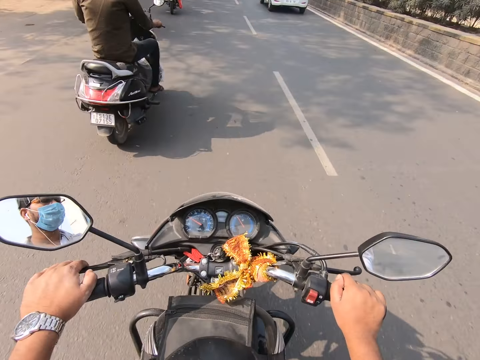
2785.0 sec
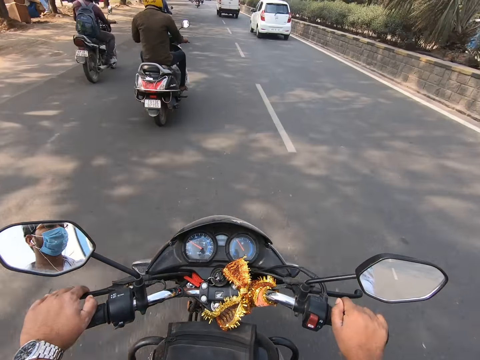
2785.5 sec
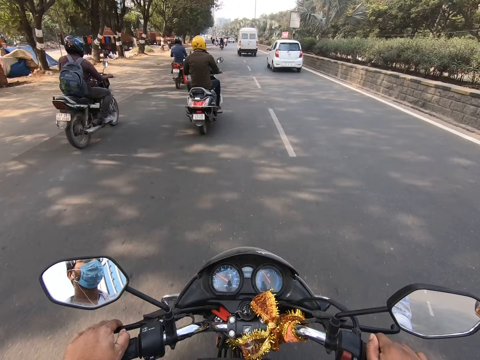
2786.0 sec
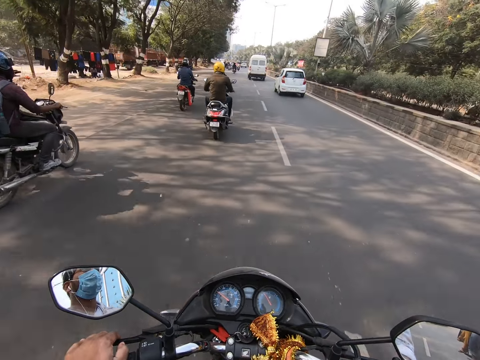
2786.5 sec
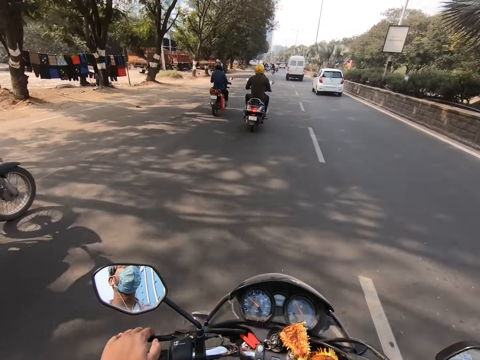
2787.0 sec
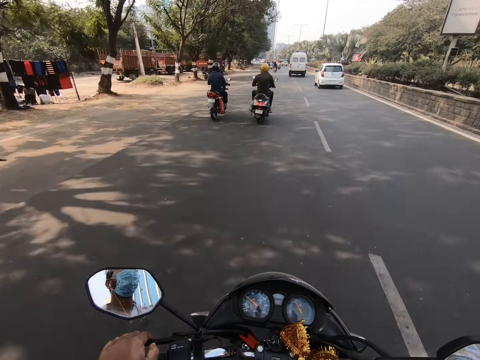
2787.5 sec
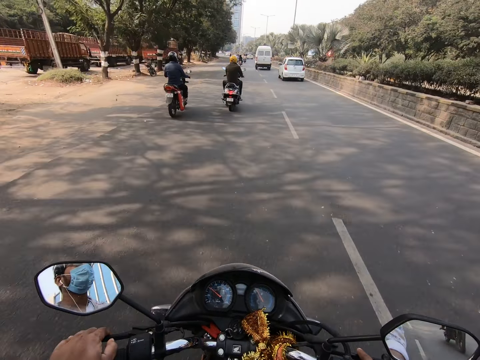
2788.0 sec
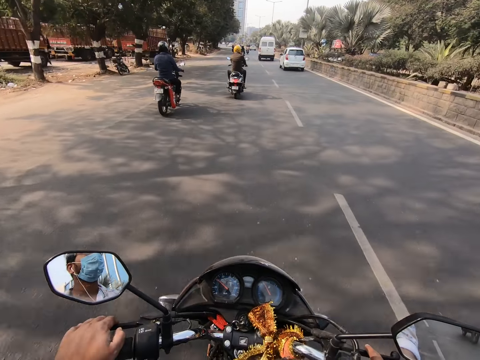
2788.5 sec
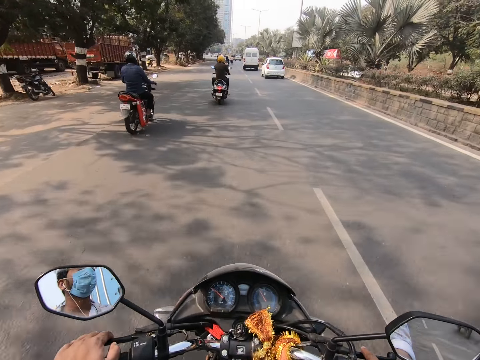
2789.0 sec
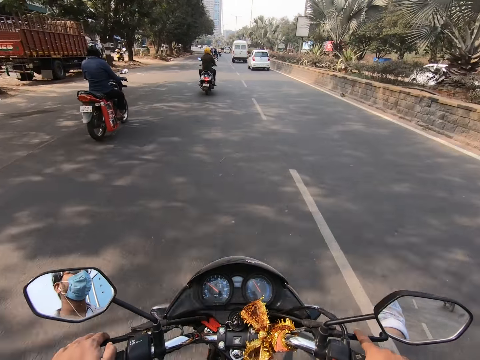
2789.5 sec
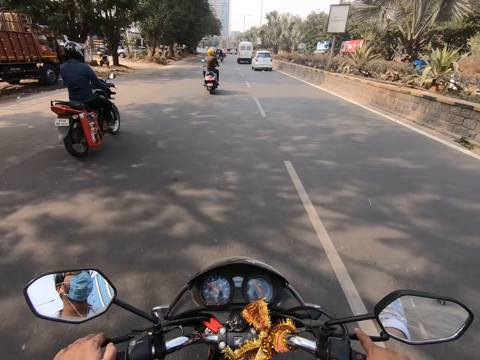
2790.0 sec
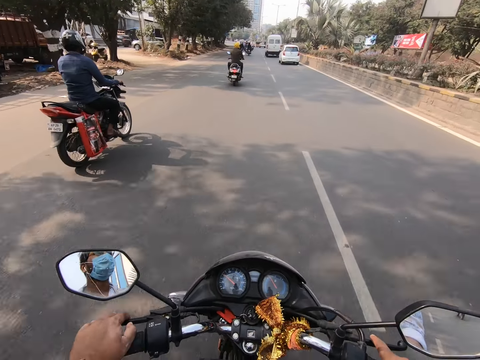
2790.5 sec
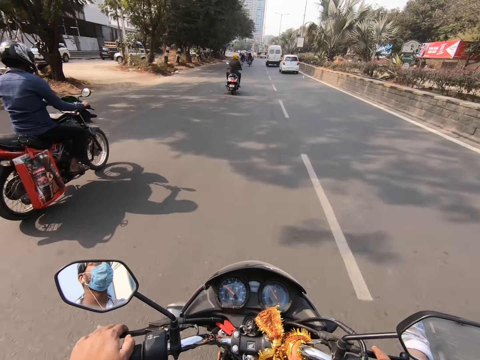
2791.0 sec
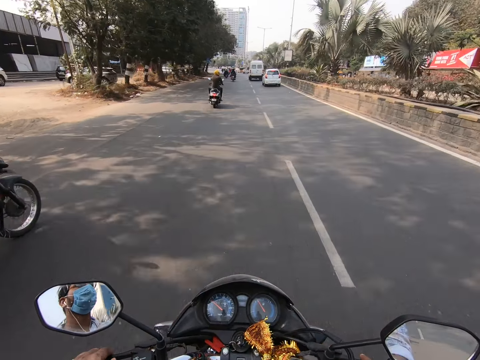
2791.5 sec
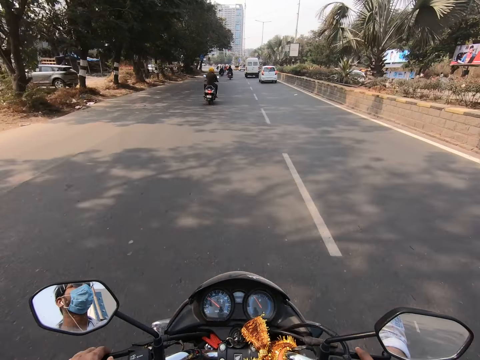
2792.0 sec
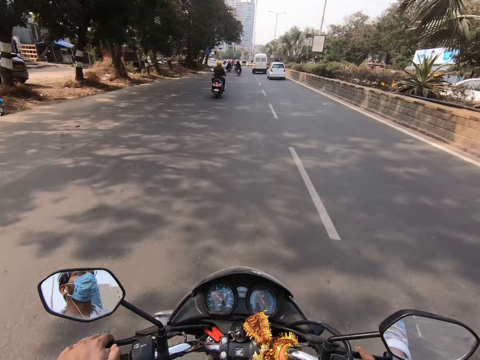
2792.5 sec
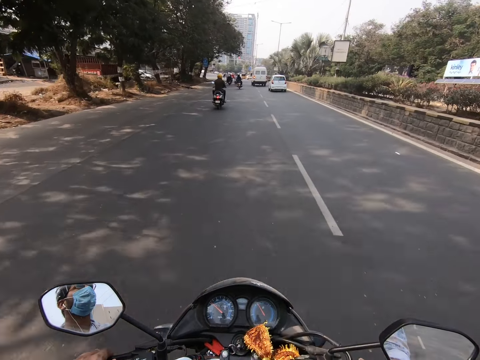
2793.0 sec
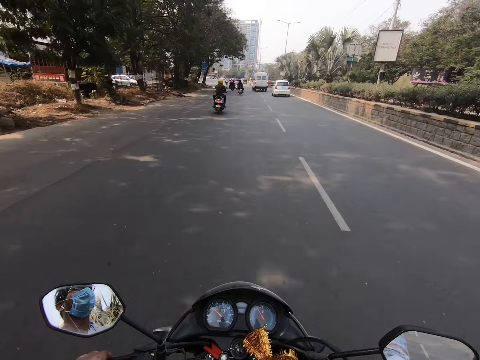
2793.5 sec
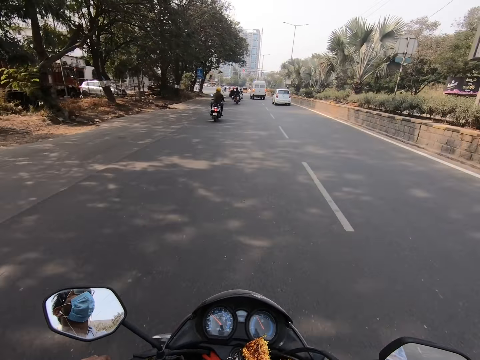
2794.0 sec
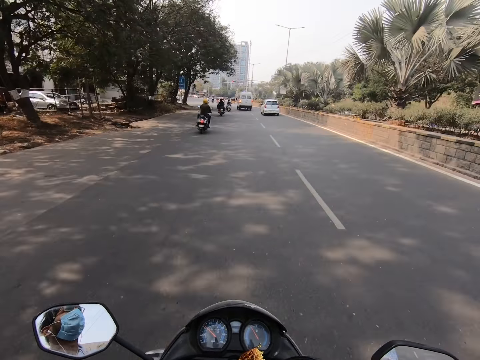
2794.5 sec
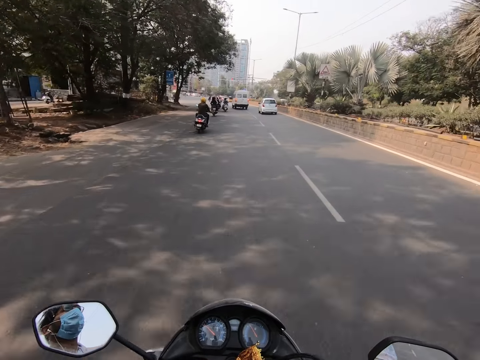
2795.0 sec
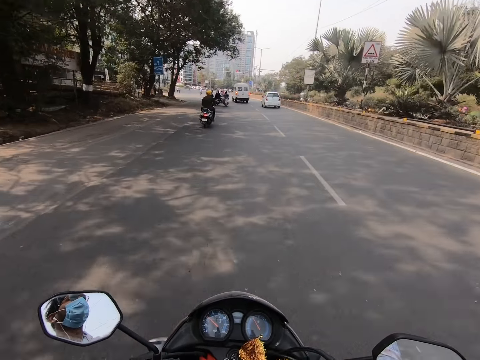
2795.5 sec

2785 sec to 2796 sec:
A motorcyclist drives a motorcycle past the camera wearer. The camera wearer drives the motorcycle past another motorcyclist. They drive the motorcycle past another motorcyclist.

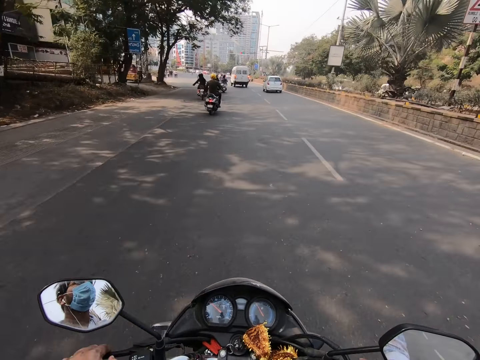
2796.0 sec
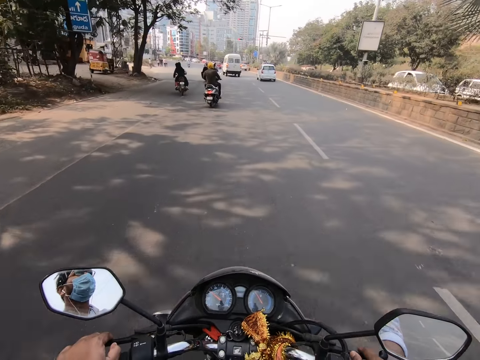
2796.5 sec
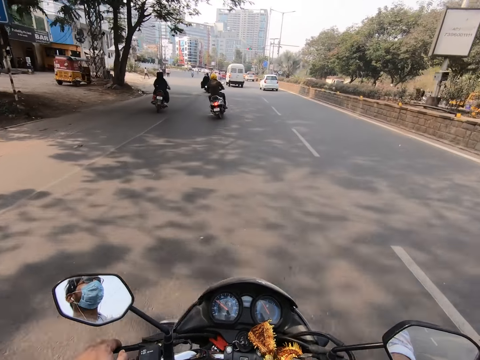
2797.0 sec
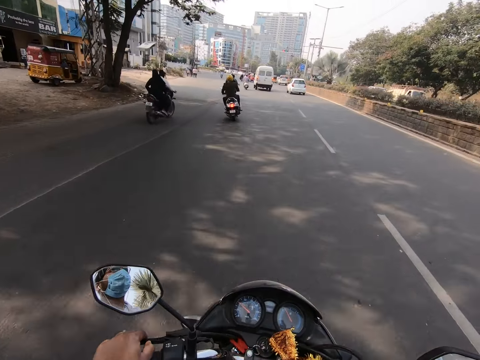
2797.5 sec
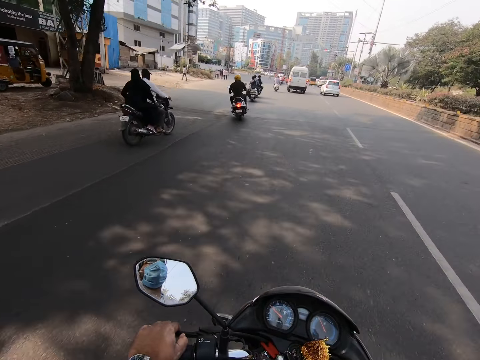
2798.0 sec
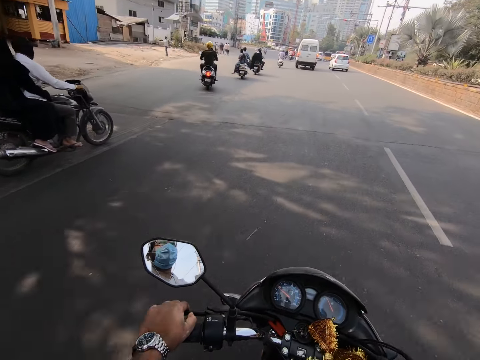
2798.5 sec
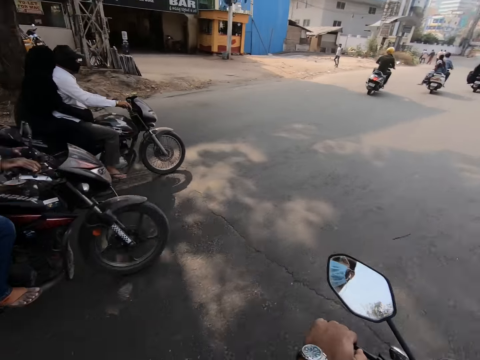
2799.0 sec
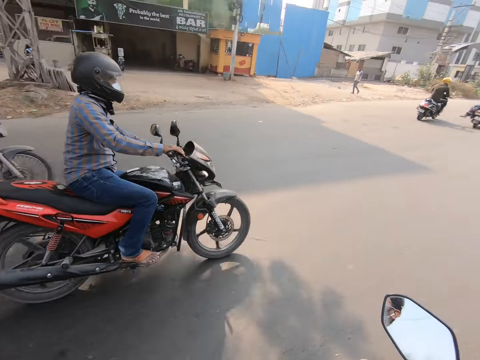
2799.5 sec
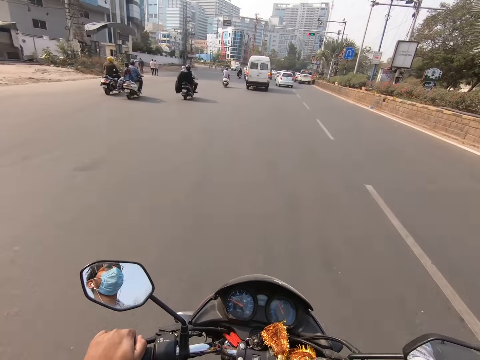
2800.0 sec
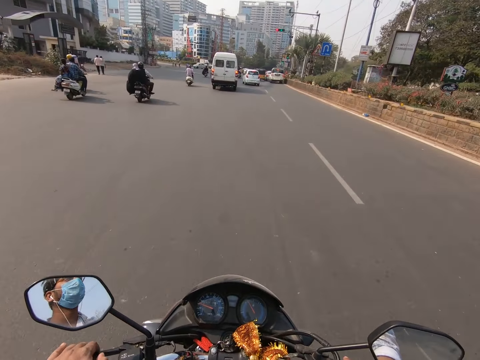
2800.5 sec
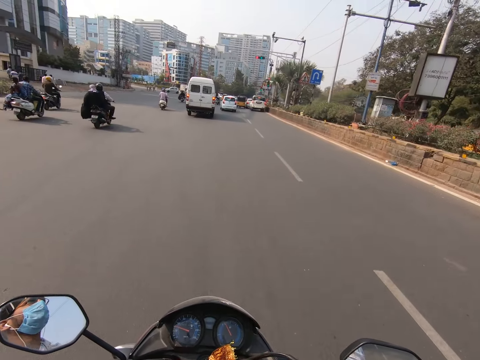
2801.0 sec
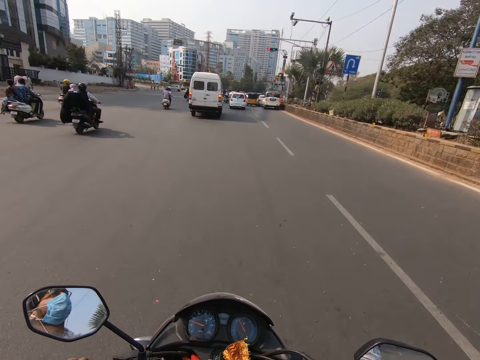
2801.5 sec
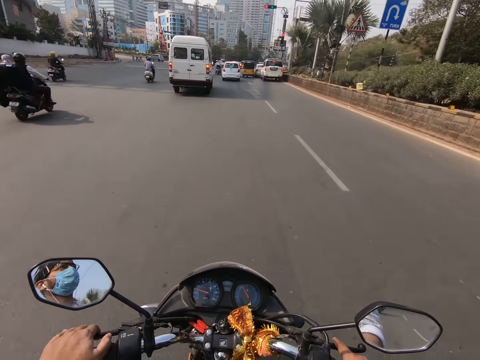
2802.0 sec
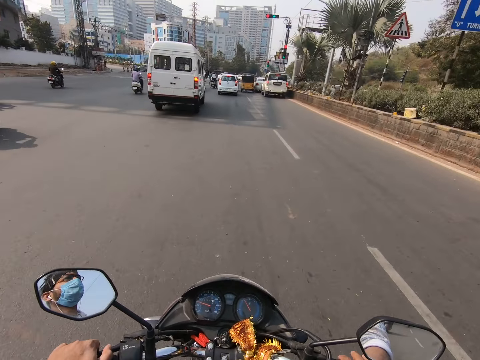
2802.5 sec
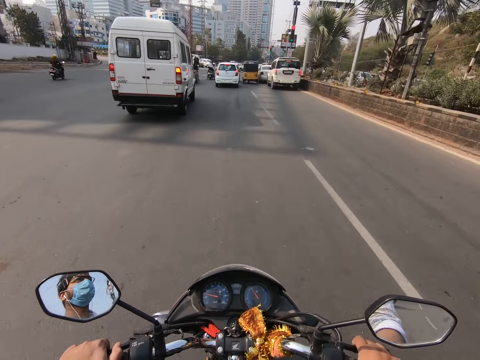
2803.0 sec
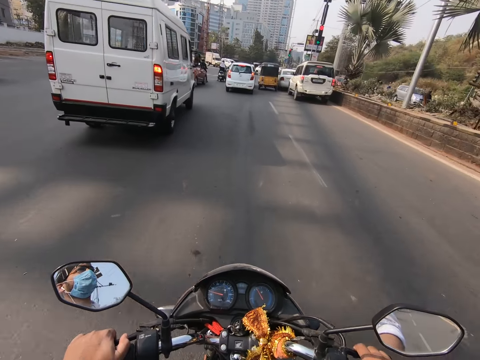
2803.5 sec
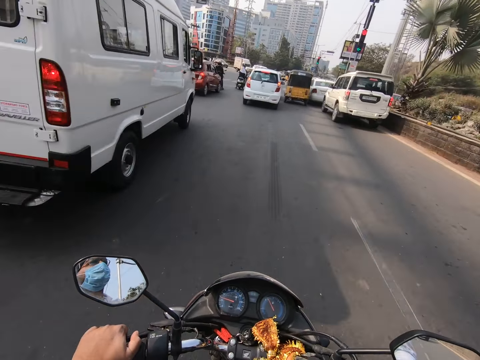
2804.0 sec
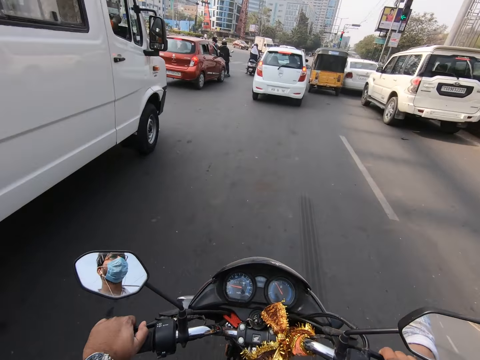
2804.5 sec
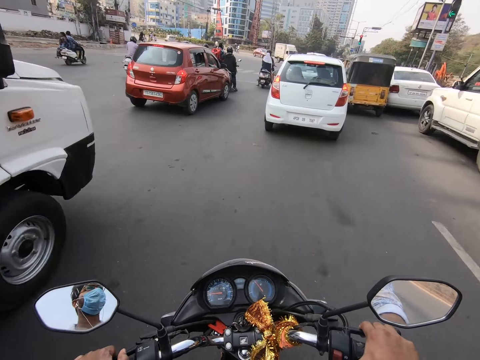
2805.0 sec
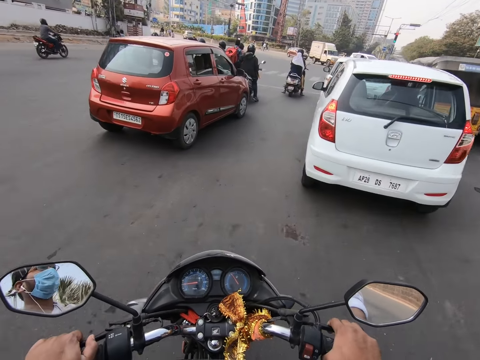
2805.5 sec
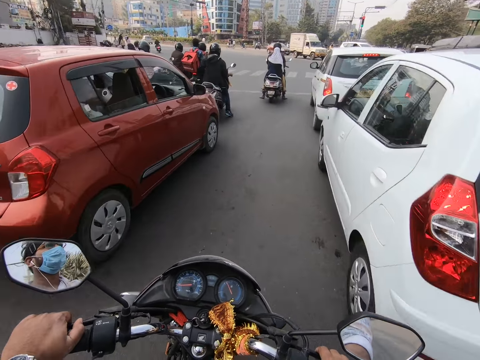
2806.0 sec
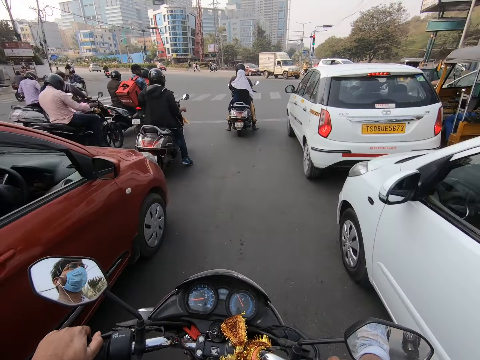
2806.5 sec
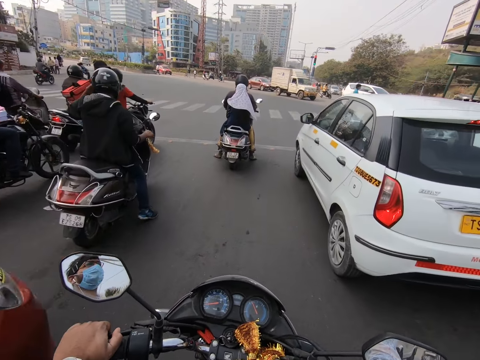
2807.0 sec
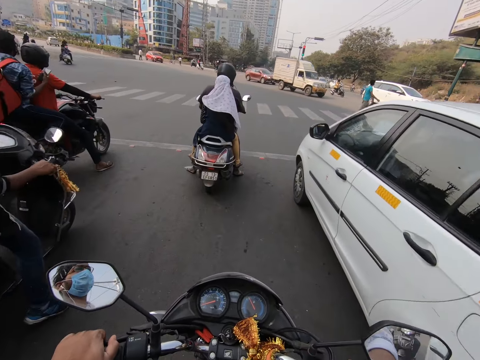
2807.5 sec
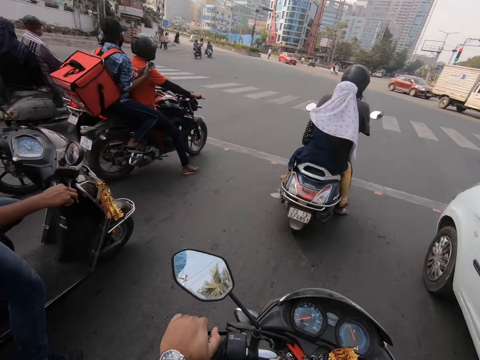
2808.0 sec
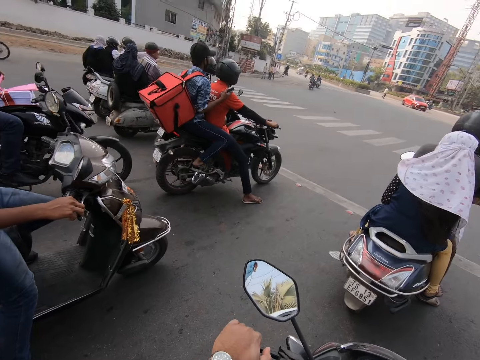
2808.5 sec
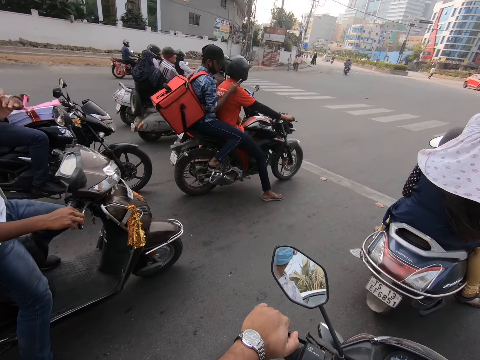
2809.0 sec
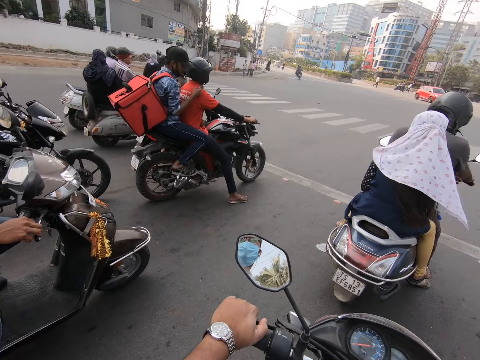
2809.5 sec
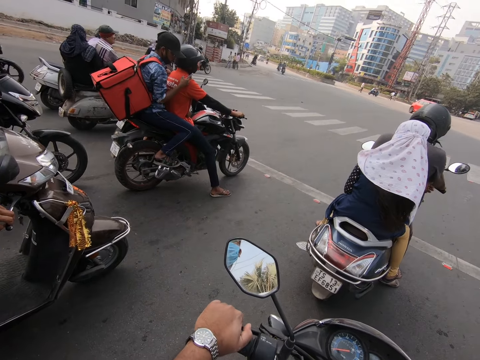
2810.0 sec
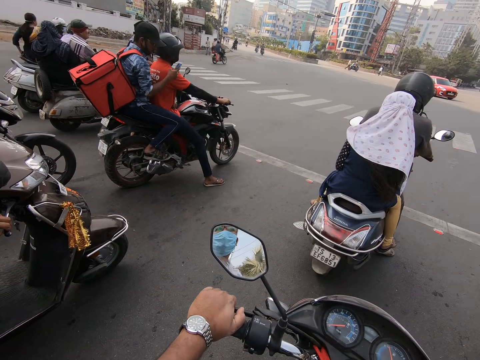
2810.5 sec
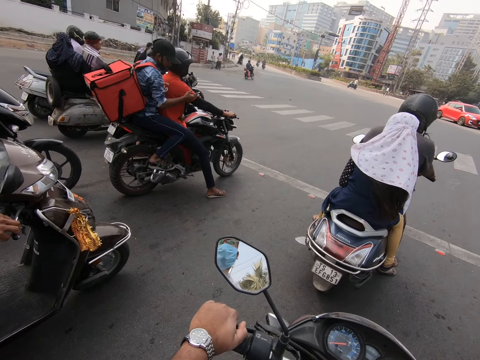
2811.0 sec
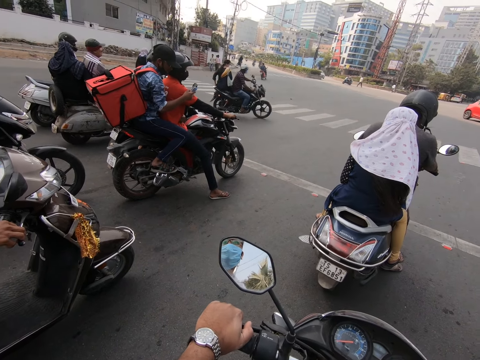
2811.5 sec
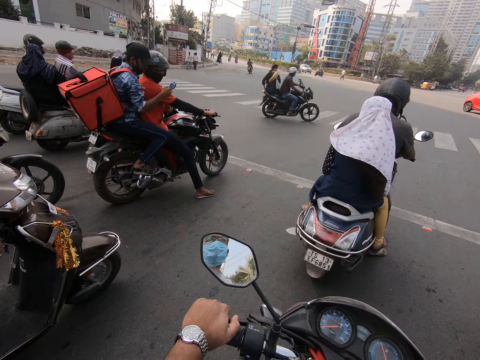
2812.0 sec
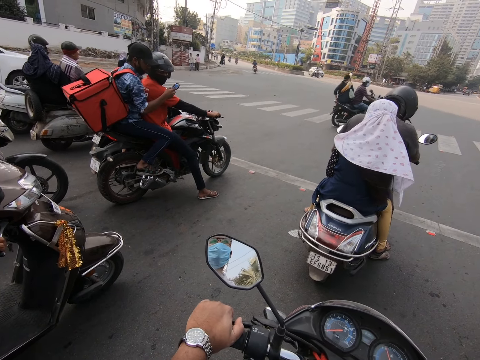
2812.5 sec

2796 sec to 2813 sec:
The camera wearer drives the motorcycle past a motorcyclist. They drive the motorcycle past the white van. They drive the motorcycle past the white car. They drive the motorcycle past the orange car. They stop the motorcycle.
